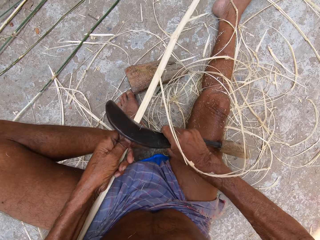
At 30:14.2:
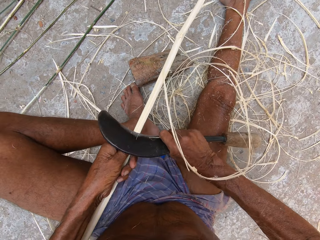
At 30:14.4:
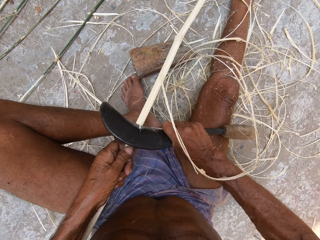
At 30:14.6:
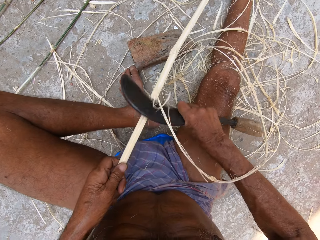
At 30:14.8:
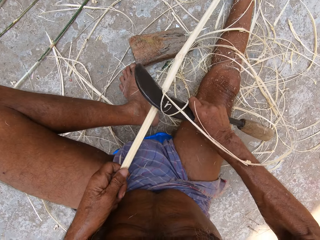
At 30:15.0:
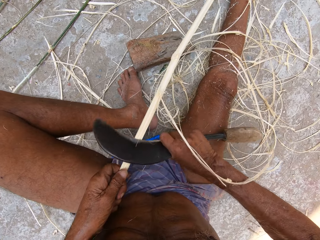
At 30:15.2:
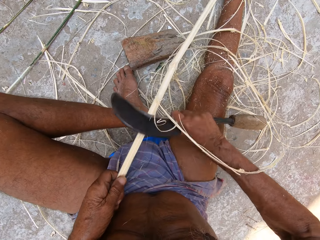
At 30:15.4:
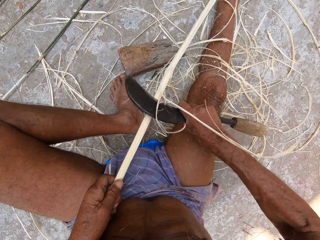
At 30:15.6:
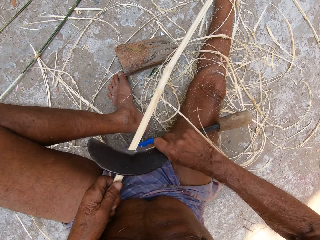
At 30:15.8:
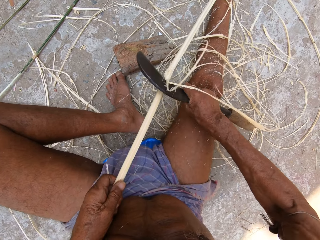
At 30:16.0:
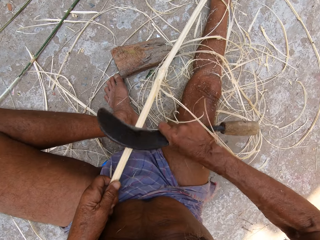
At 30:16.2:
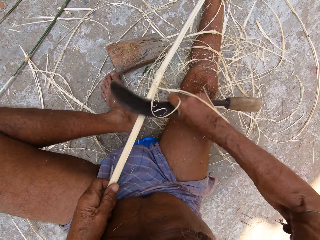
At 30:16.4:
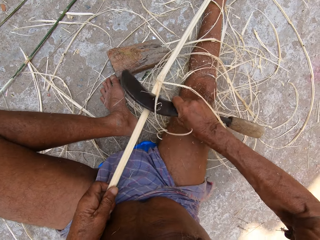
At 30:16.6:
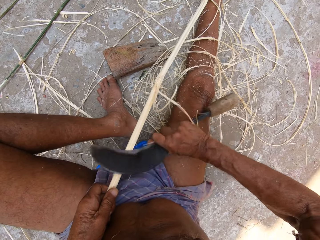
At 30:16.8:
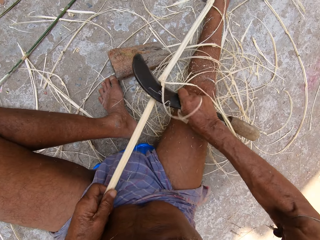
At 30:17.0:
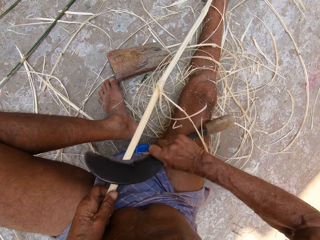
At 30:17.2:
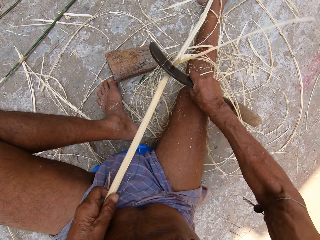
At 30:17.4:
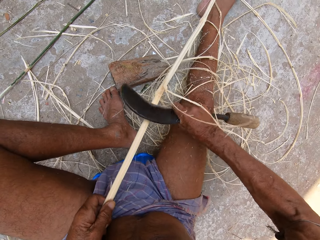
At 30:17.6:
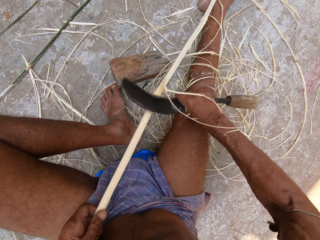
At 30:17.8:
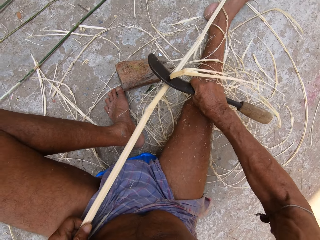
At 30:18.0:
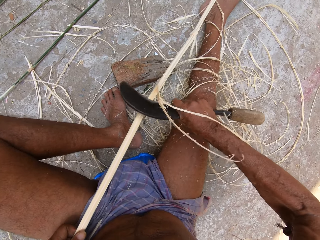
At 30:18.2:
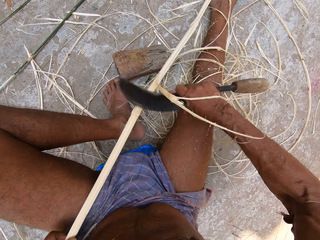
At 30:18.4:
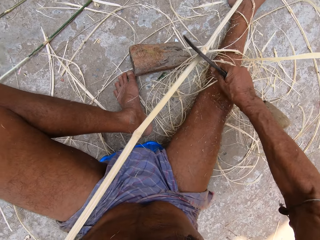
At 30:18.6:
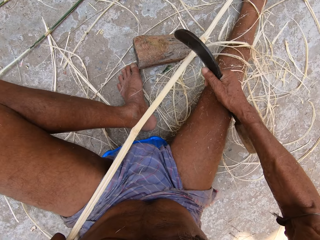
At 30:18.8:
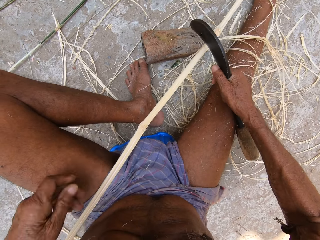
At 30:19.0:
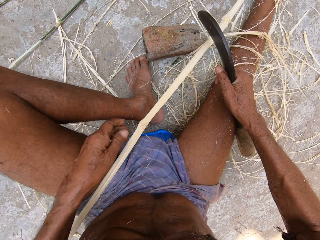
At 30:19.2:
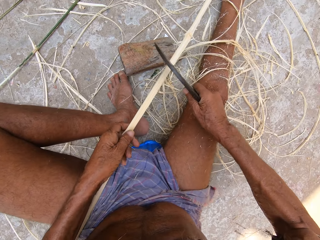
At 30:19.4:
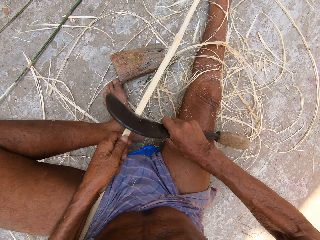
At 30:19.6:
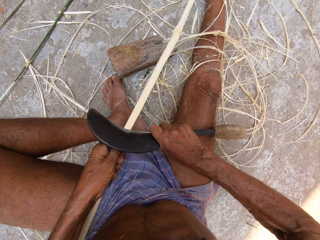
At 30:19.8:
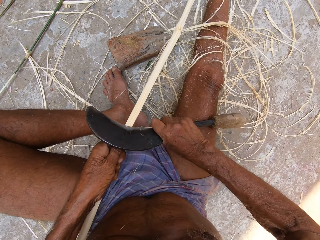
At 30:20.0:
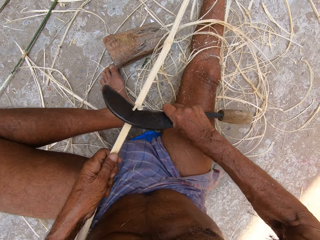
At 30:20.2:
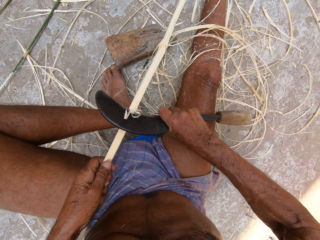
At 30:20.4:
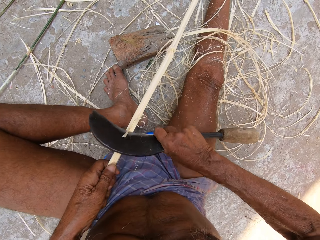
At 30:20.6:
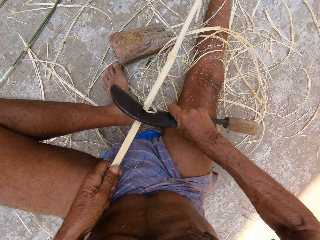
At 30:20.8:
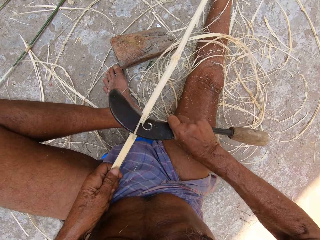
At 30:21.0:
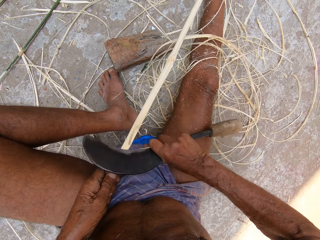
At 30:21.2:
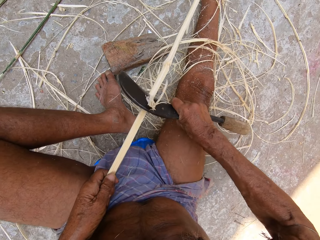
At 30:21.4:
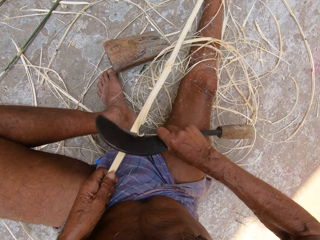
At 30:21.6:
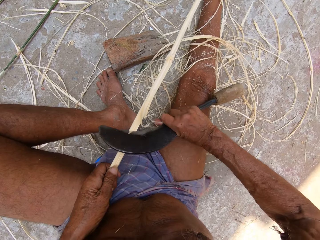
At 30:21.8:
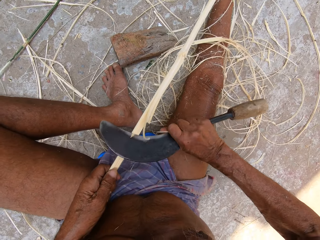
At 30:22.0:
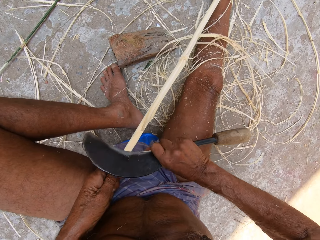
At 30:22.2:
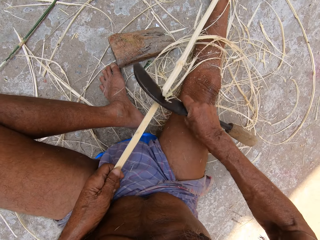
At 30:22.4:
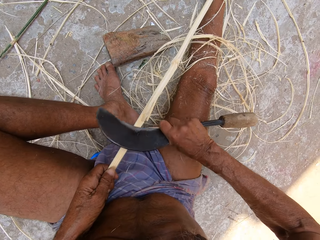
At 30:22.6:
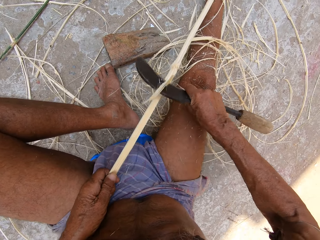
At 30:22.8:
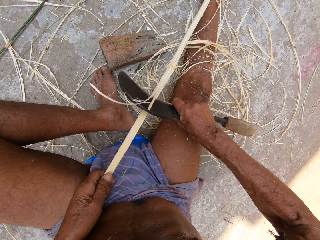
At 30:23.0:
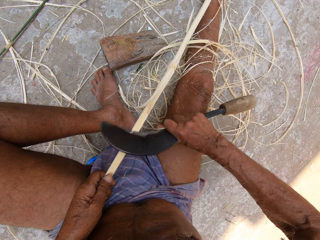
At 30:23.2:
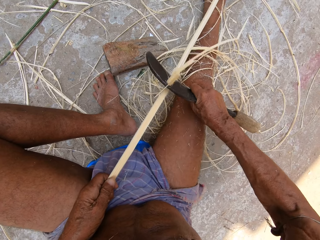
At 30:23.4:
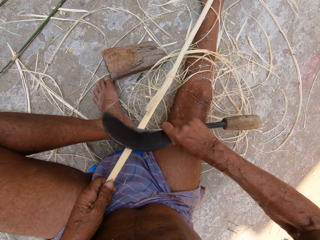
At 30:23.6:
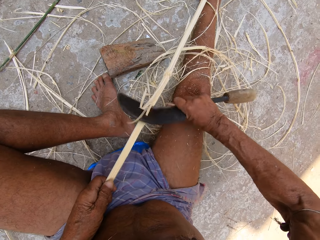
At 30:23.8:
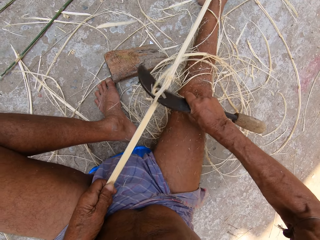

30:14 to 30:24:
The camera wearer holds the bamboo stick or fiber with his left hand. He shaves the bamboo stick with the sickle in his right hand. He peels the fiber using the sickle.

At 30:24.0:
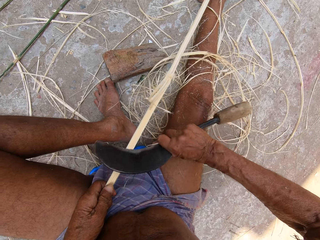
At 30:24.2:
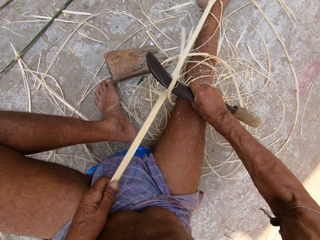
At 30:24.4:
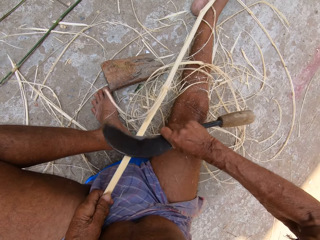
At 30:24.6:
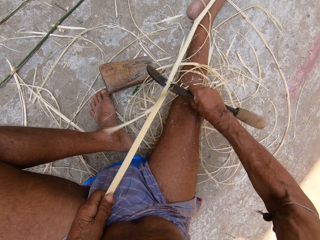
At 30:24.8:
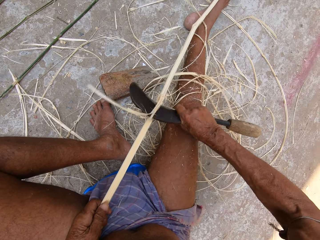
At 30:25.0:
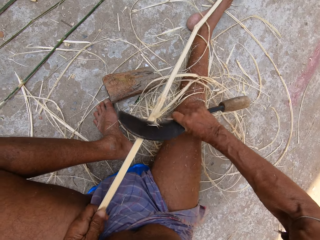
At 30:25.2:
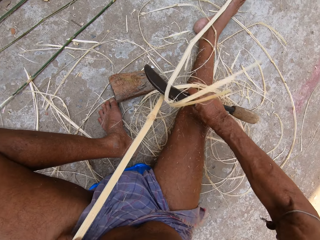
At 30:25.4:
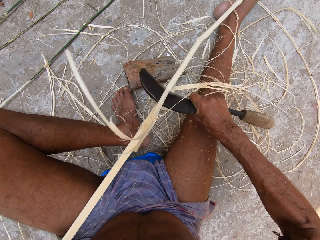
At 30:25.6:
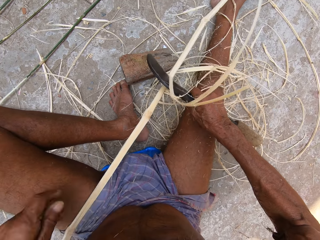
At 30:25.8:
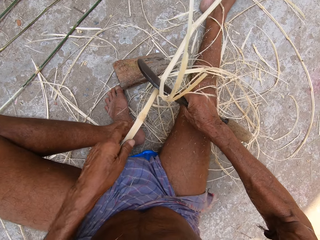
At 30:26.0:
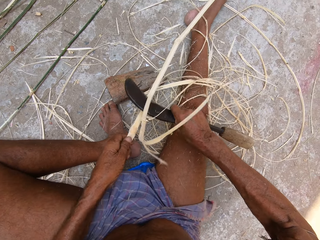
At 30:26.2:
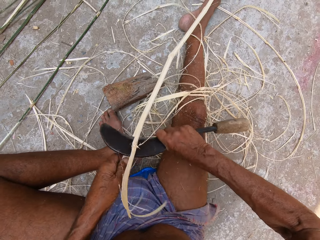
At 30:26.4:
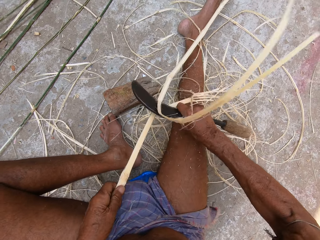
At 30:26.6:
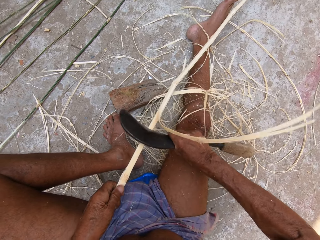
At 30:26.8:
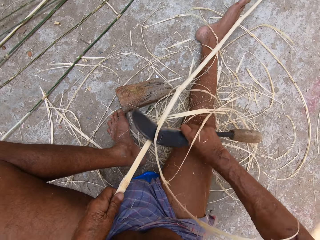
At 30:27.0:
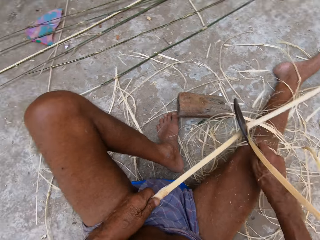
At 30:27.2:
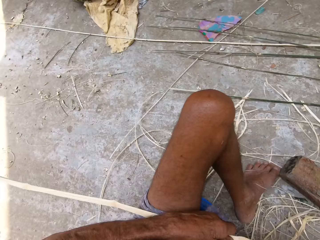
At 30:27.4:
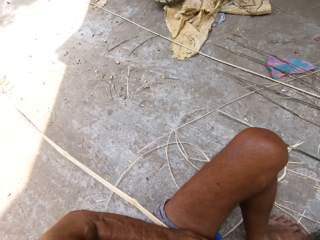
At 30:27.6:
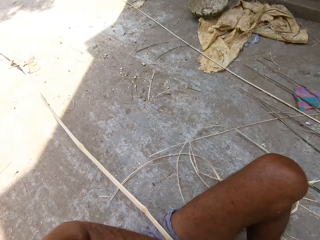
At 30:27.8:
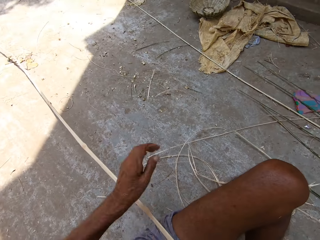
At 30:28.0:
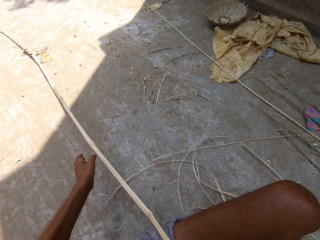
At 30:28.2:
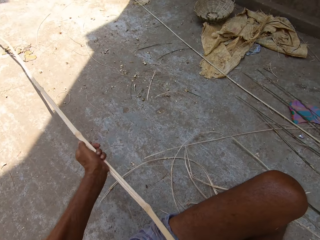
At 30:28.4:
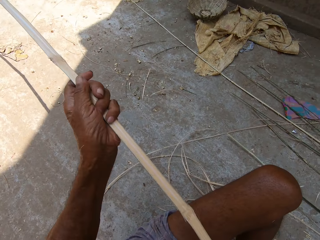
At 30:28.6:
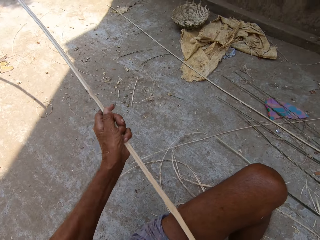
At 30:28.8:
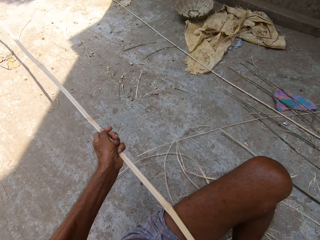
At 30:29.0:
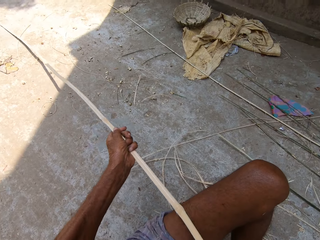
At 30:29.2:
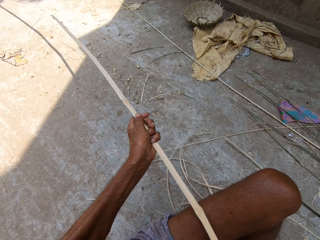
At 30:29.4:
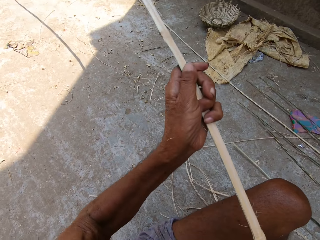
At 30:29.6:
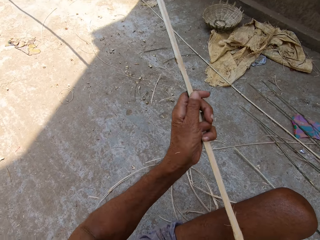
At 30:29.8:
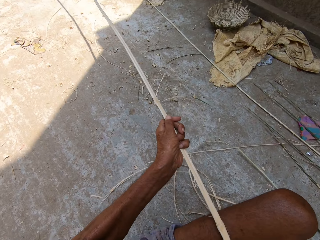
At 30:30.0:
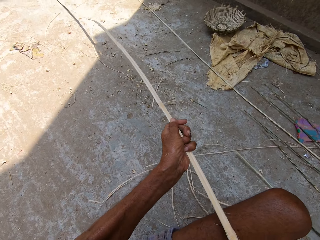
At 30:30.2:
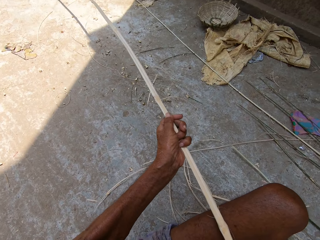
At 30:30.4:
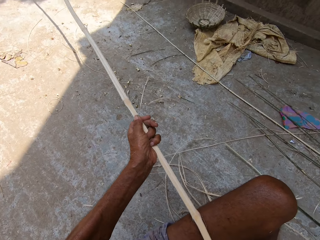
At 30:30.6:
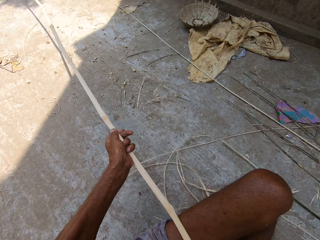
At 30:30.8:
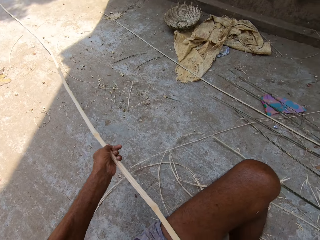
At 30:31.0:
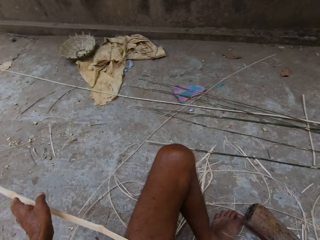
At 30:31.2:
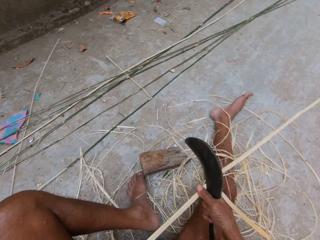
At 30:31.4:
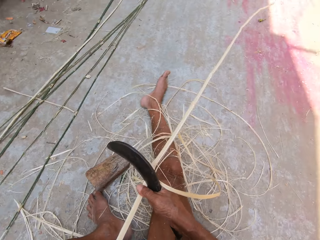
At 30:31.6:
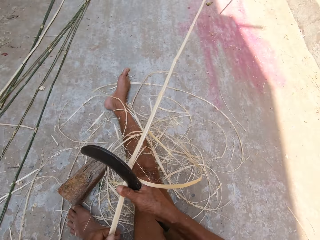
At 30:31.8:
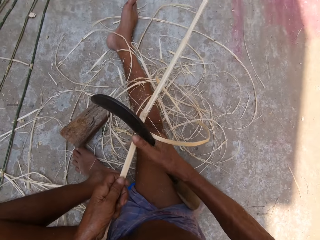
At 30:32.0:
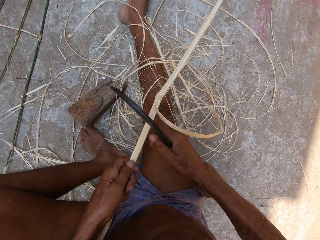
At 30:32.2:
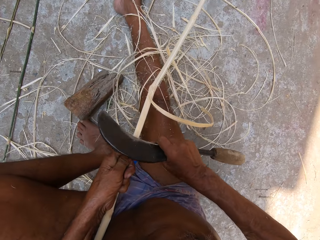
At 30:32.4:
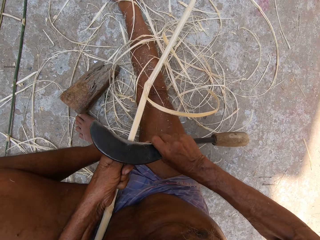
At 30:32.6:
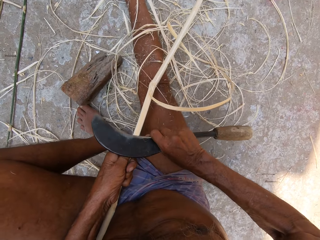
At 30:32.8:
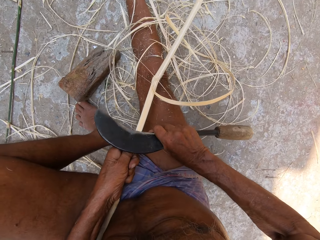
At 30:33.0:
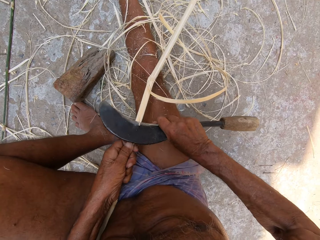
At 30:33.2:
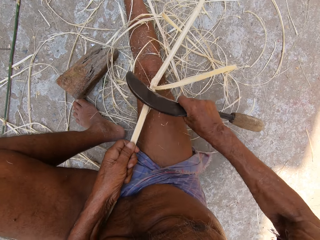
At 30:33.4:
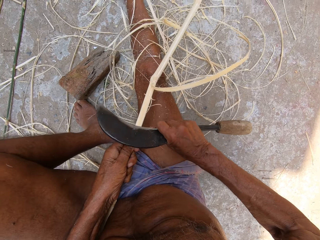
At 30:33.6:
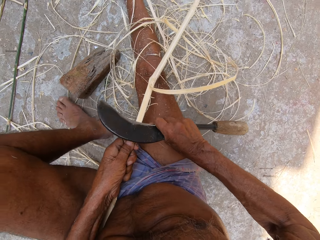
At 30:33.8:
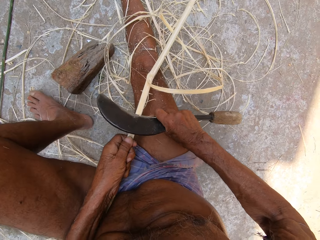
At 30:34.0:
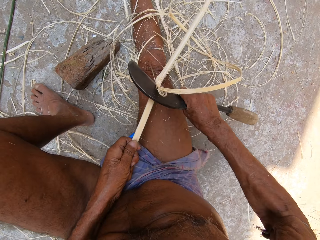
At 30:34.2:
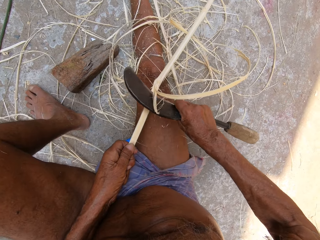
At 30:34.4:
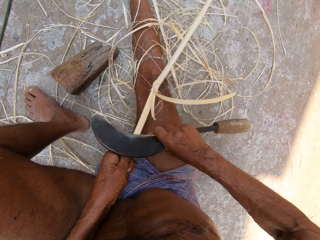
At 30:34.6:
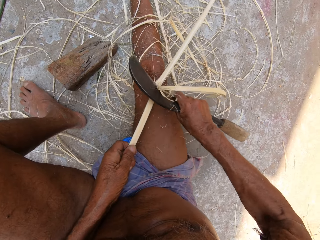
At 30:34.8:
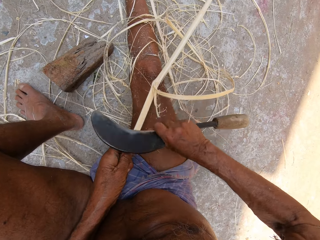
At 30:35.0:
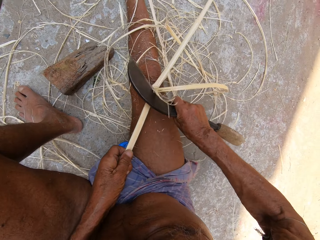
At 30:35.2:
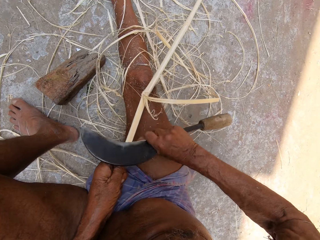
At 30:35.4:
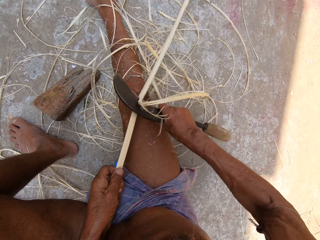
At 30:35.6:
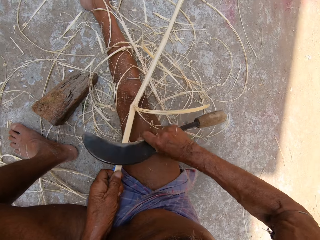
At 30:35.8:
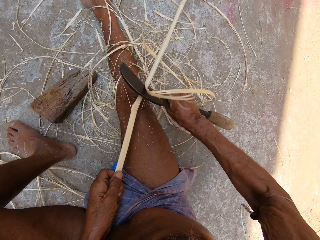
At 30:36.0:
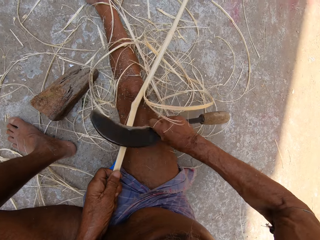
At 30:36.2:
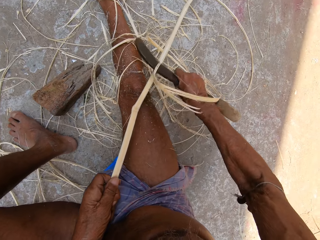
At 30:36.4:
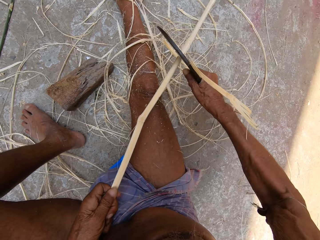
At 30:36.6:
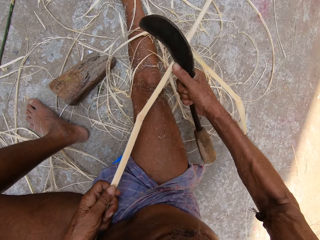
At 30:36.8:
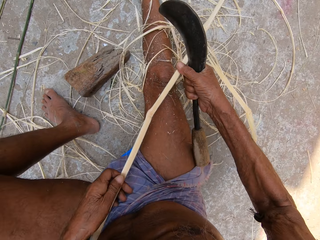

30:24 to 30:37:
The camera wearer peels the fiber or bamboo stick using a sickle. He shakes the fiber. He lifts the bamboo stick from the ground with his left hand. He drops the bamboo stick on the ground with his left hand. He holds the bamboo stick with his left hand. He shaves the bamboo stick with the sickle in his right hand.
